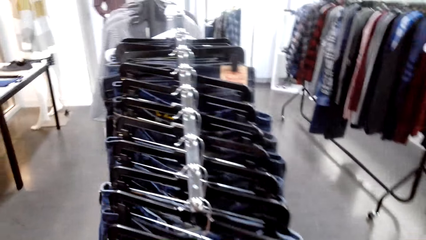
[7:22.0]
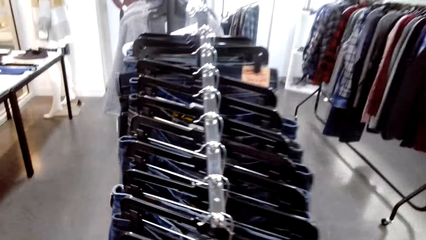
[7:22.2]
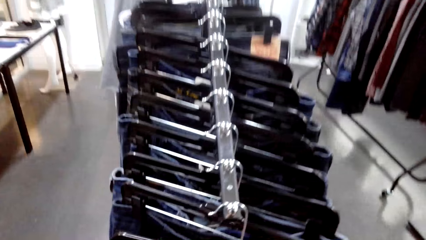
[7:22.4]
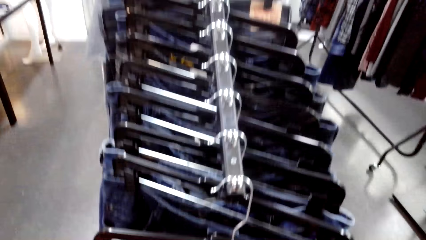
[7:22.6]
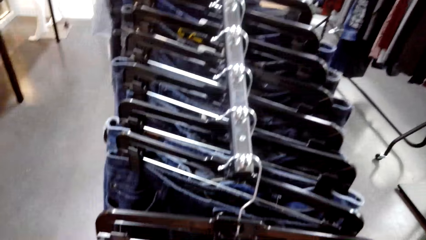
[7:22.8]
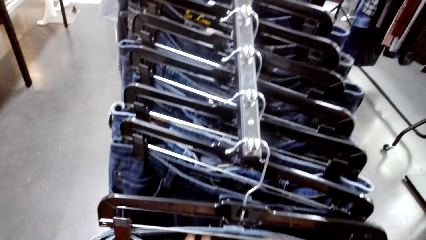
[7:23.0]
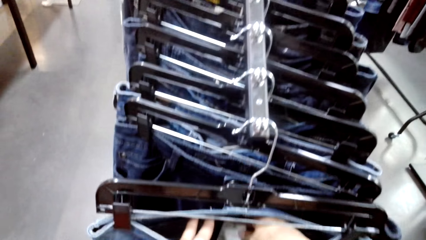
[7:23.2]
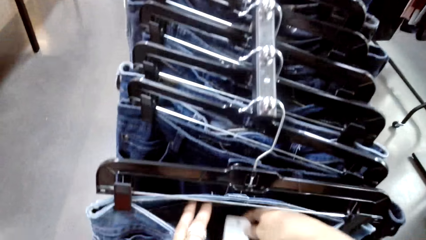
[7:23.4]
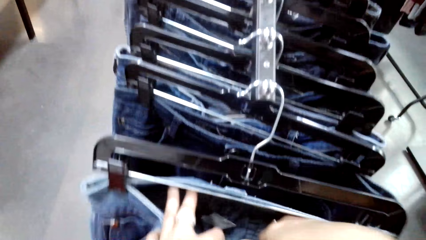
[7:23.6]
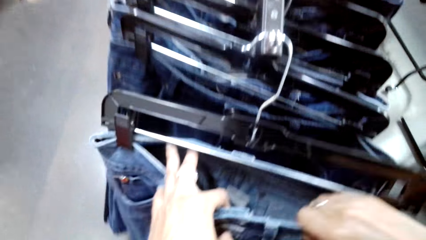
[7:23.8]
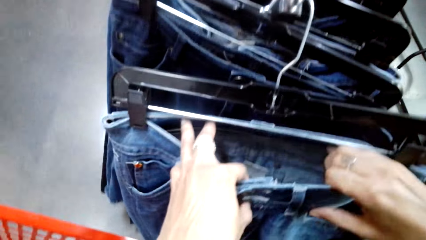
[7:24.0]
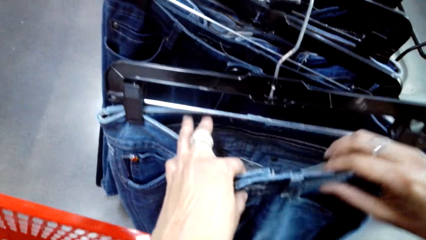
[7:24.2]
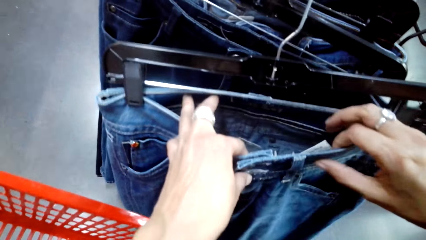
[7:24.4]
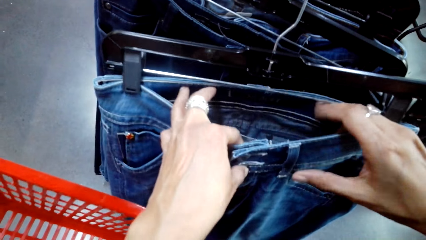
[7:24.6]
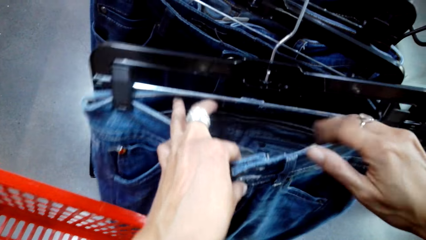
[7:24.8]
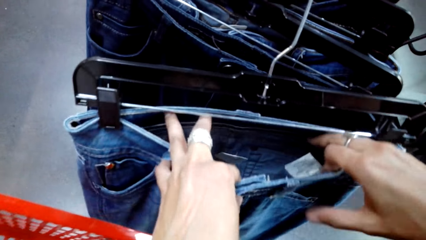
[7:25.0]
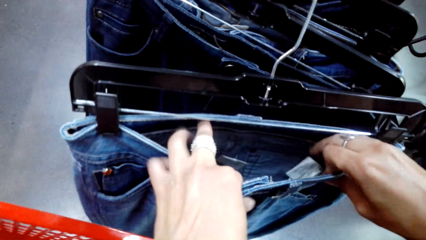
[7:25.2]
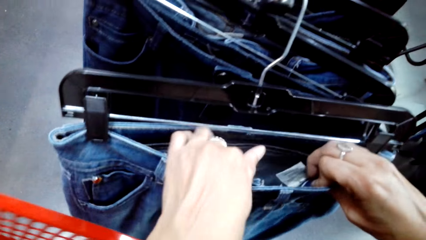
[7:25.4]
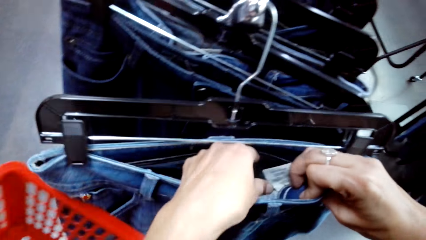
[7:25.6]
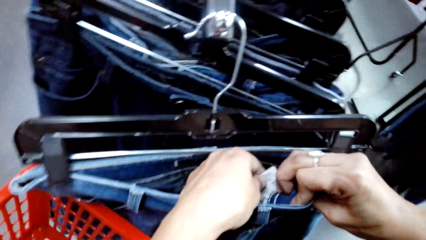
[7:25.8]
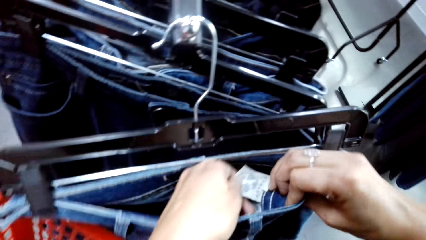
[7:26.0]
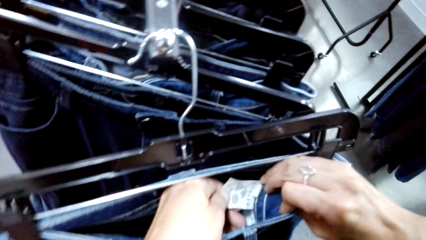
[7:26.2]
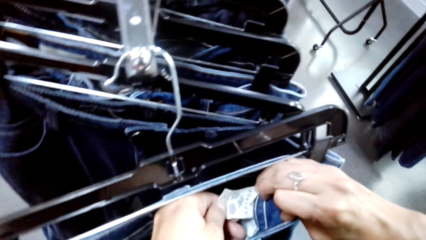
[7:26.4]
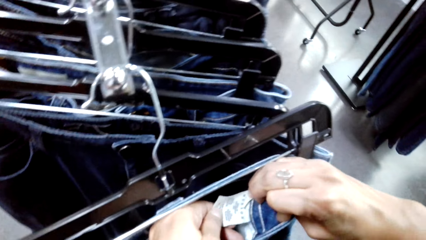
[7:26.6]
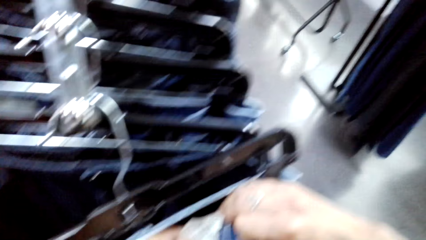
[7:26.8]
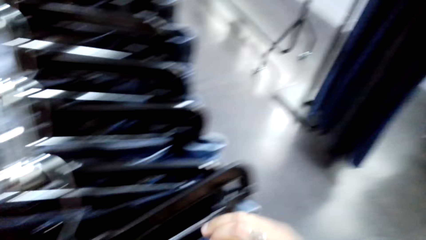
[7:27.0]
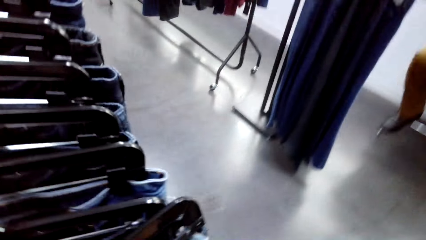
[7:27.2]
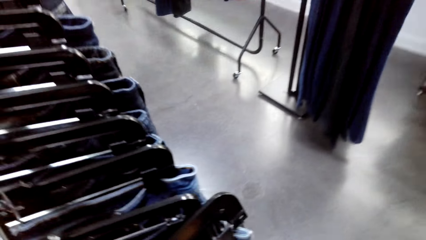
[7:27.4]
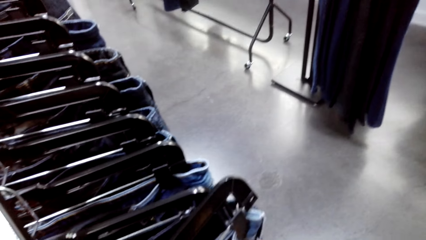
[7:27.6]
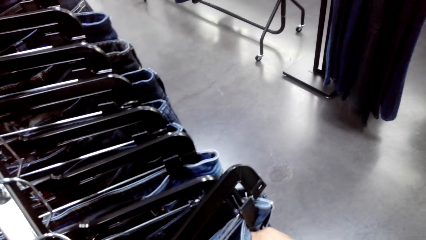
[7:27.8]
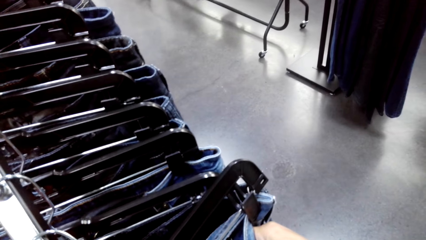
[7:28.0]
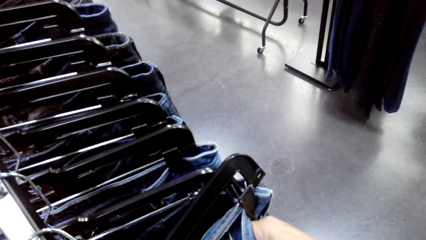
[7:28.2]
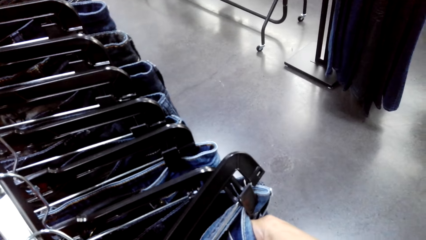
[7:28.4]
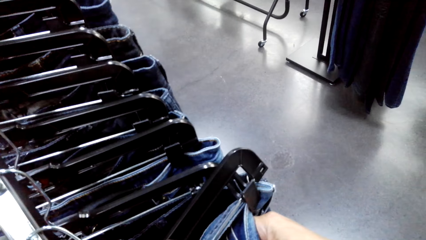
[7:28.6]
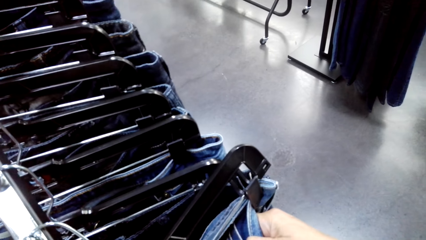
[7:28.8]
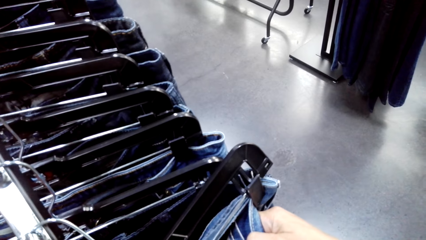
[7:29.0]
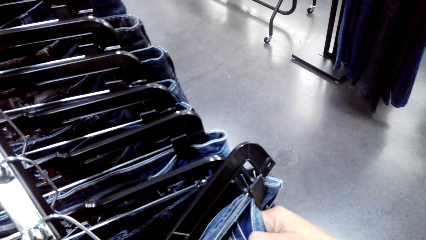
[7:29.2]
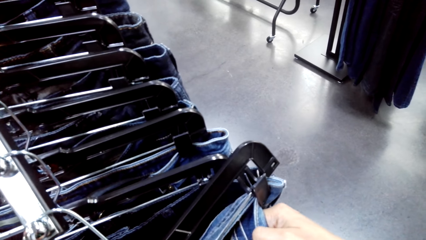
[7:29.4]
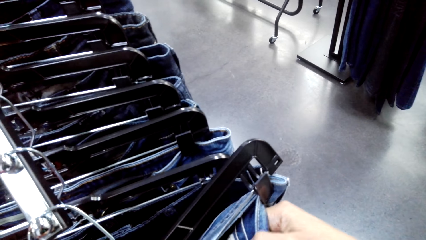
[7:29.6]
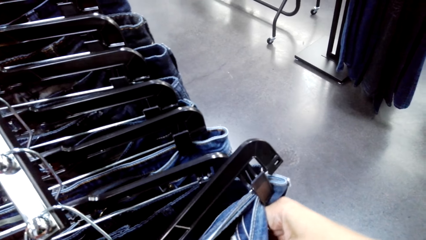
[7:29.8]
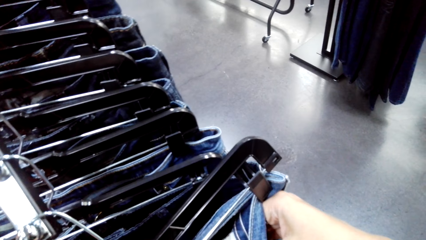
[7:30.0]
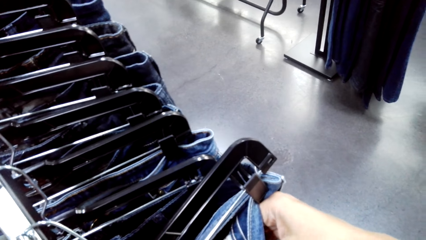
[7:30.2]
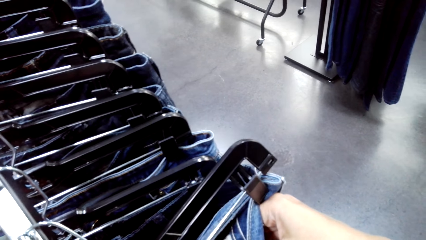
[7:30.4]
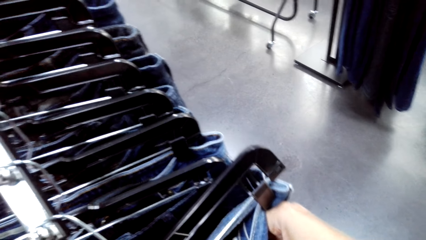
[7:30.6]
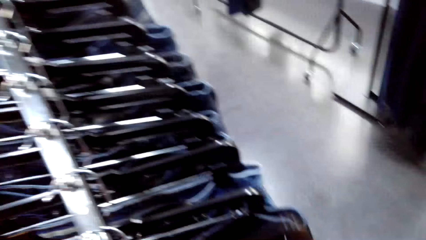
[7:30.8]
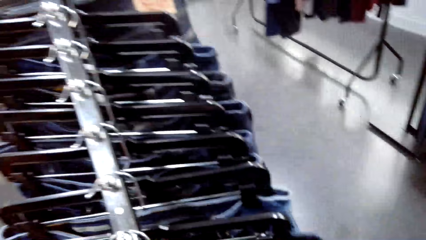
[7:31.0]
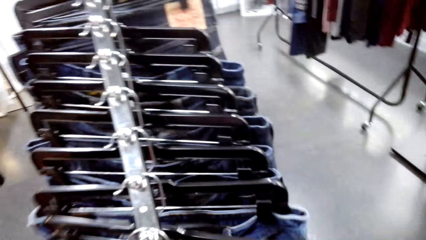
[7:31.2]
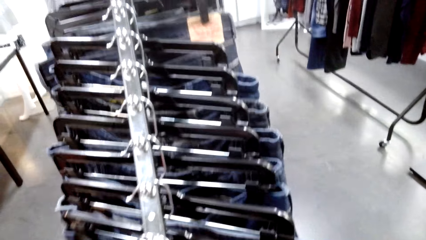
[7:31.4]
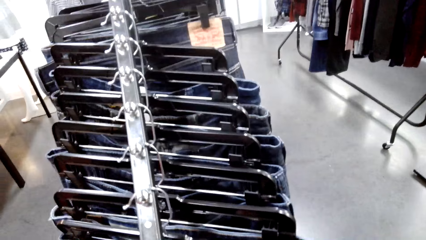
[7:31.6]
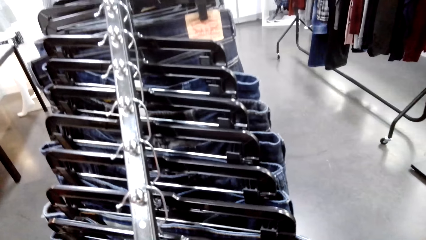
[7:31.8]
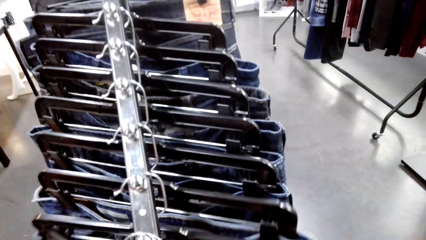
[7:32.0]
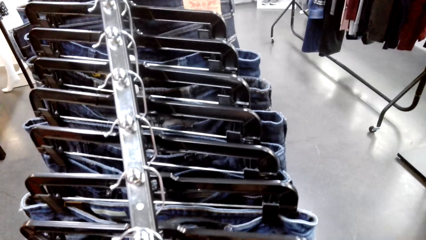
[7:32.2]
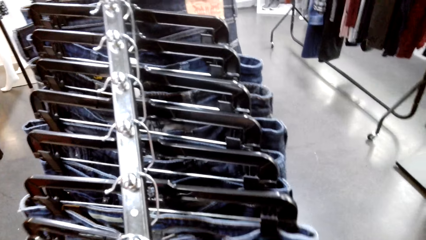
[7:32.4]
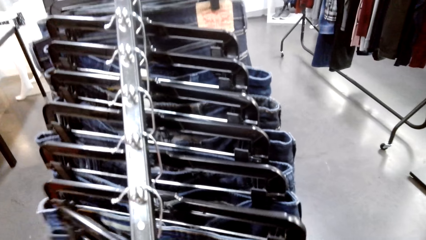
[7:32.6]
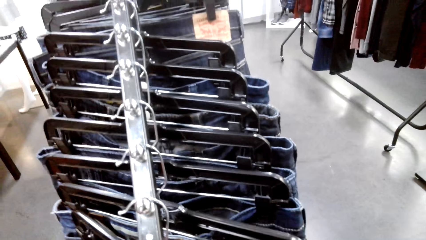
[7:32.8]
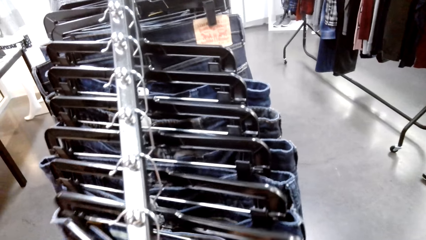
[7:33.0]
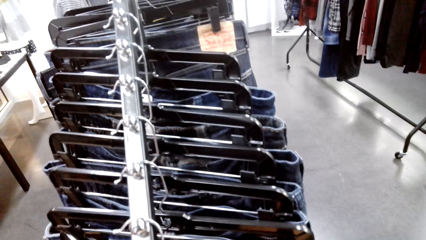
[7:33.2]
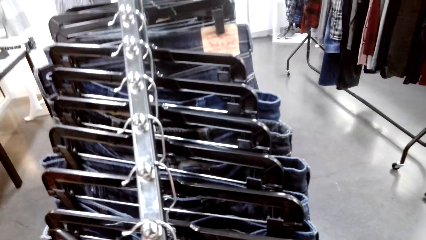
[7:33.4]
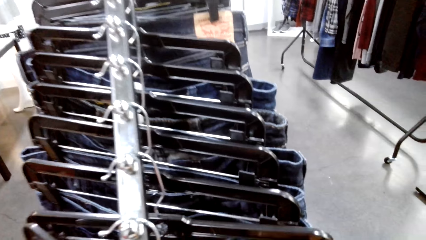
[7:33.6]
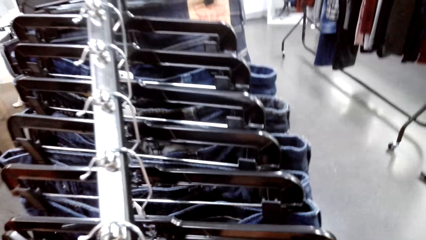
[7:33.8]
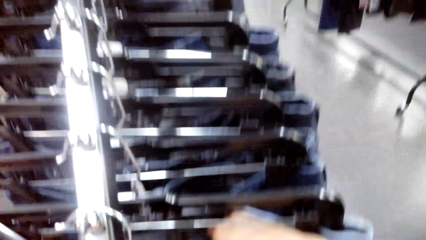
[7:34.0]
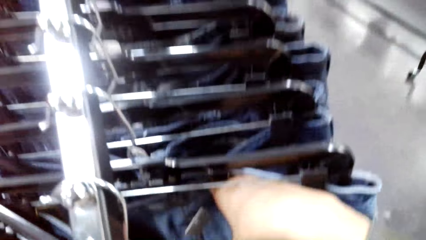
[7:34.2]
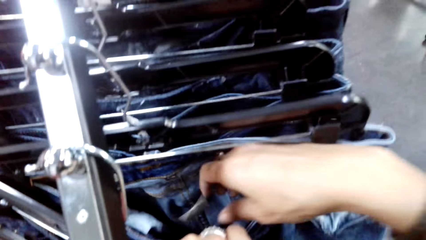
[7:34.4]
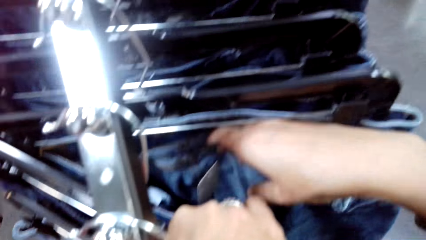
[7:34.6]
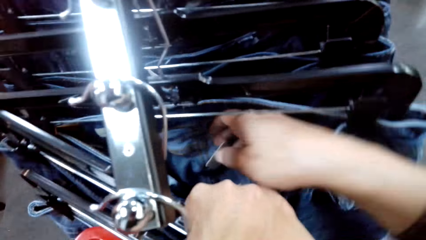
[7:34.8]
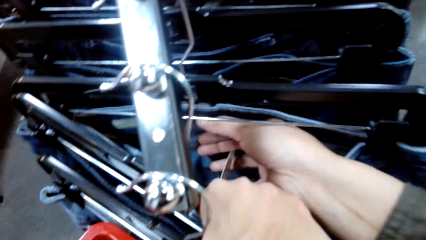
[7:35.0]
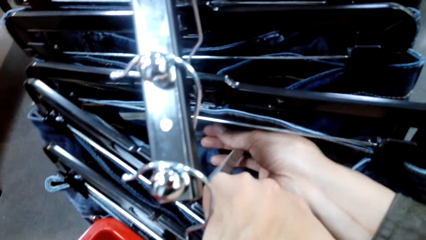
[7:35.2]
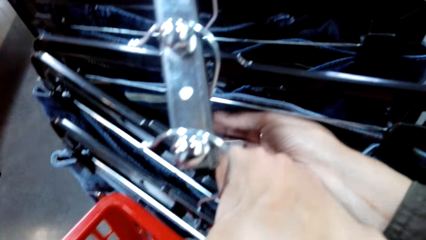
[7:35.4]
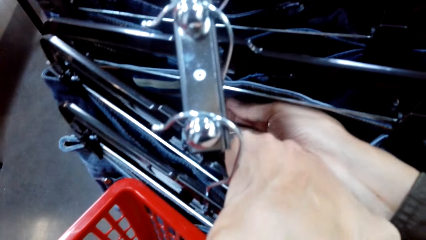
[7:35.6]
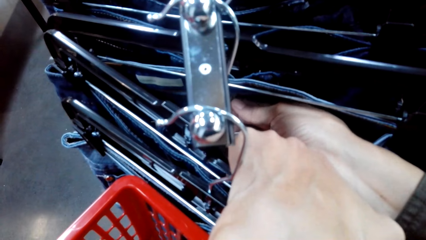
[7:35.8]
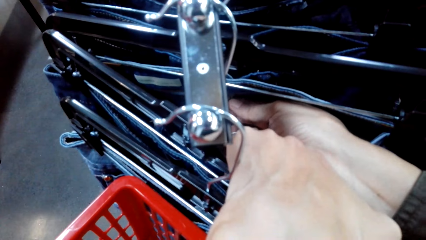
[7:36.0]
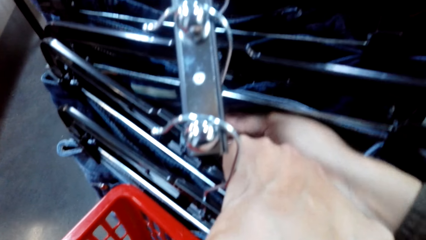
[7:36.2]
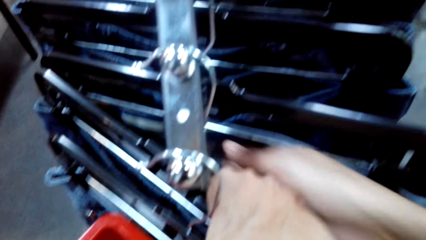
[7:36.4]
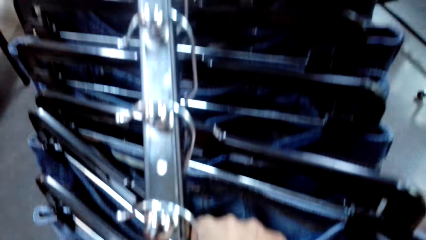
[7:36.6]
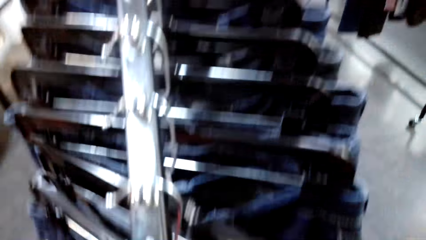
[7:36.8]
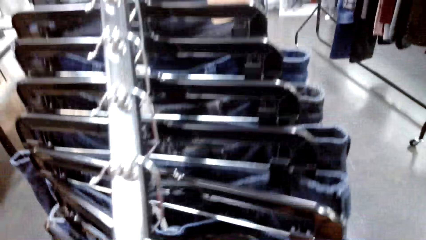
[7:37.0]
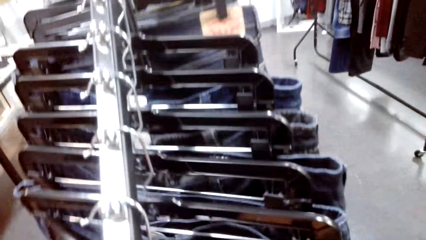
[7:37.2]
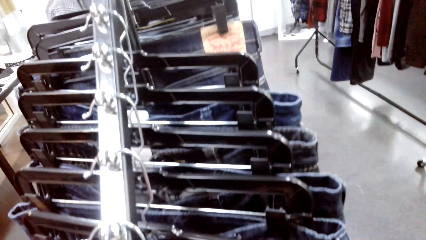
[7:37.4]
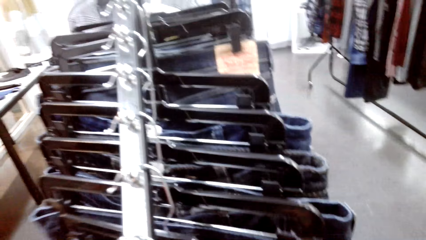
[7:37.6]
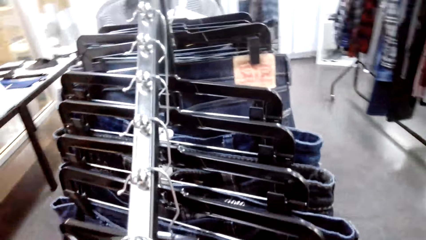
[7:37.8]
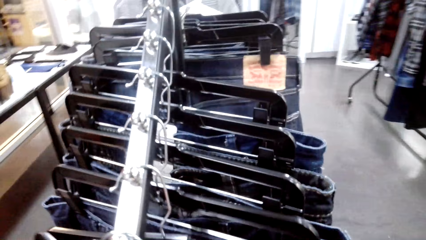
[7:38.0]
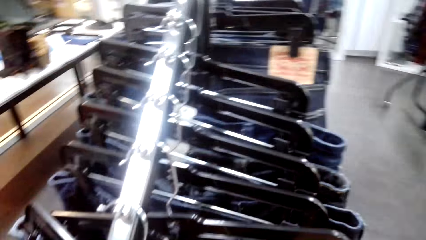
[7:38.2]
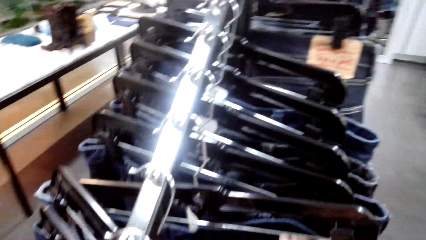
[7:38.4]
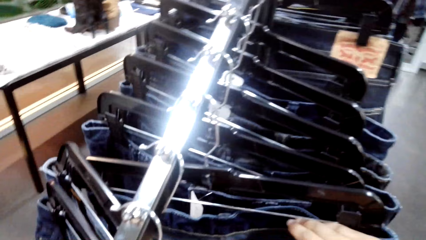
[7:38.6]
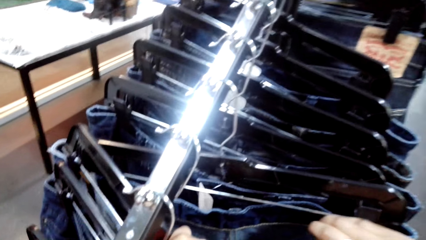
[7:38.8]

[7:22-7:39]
The camera wearer touches a cloth on the cloth line.
